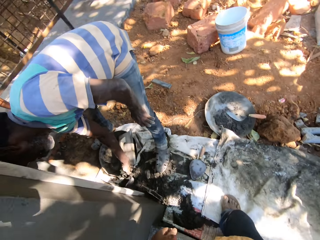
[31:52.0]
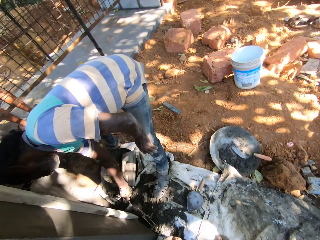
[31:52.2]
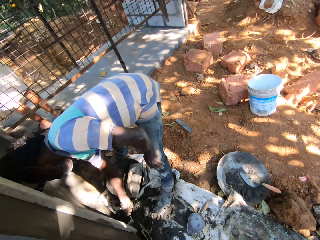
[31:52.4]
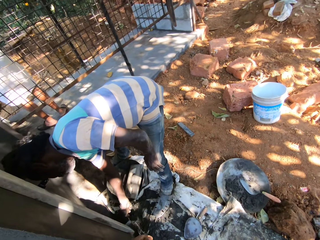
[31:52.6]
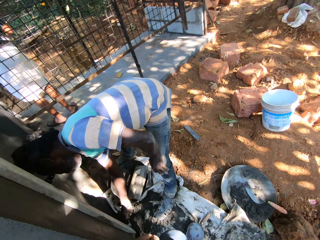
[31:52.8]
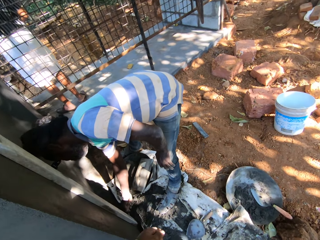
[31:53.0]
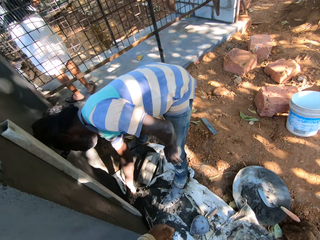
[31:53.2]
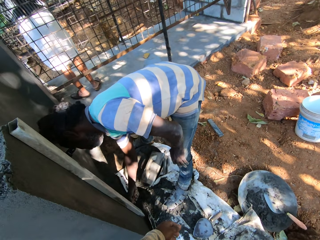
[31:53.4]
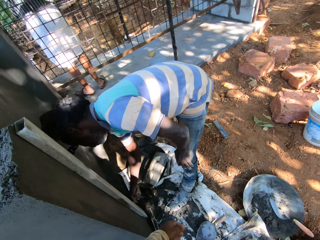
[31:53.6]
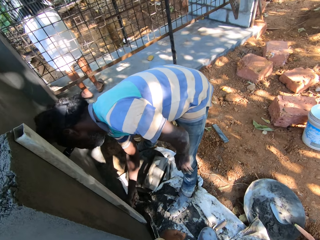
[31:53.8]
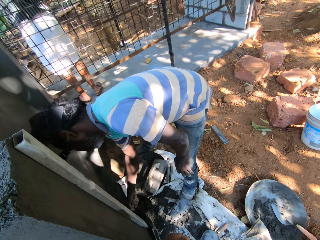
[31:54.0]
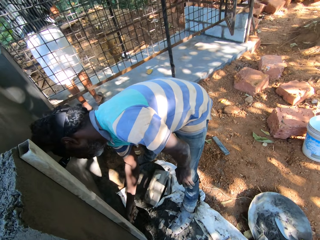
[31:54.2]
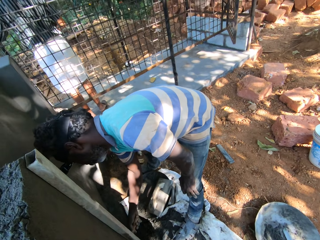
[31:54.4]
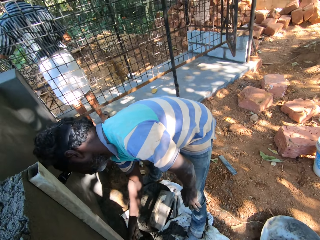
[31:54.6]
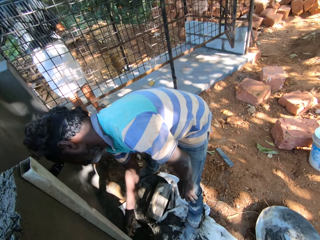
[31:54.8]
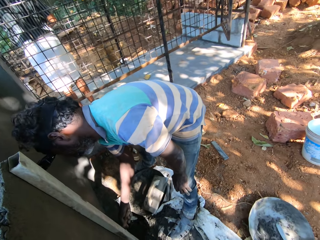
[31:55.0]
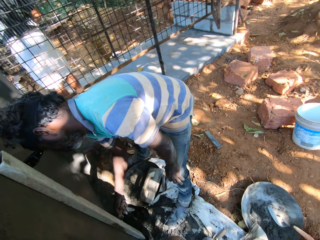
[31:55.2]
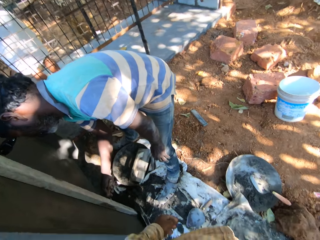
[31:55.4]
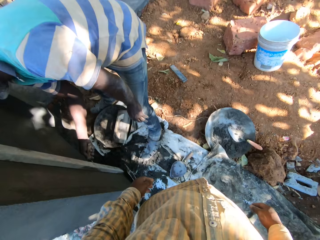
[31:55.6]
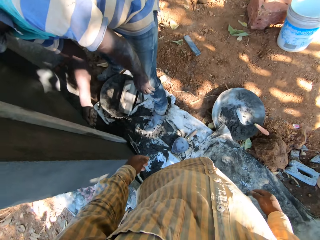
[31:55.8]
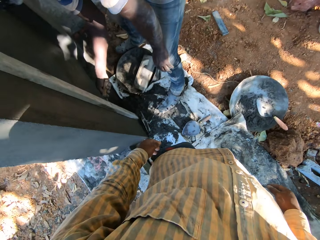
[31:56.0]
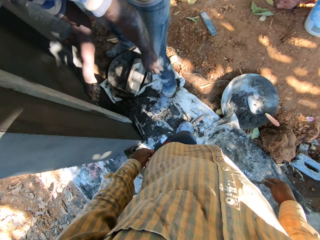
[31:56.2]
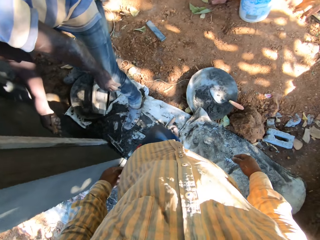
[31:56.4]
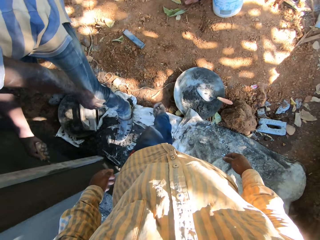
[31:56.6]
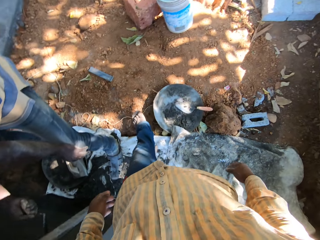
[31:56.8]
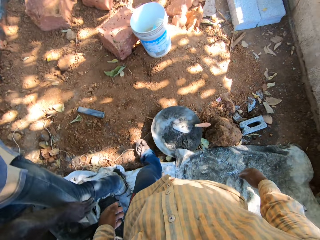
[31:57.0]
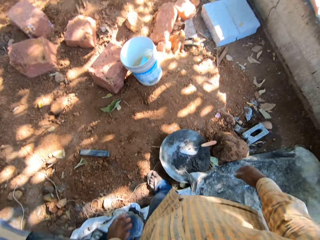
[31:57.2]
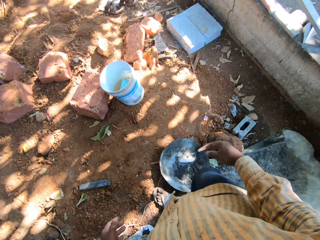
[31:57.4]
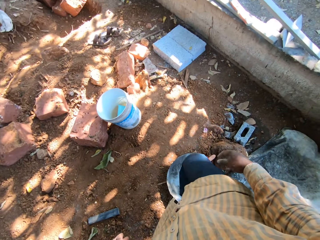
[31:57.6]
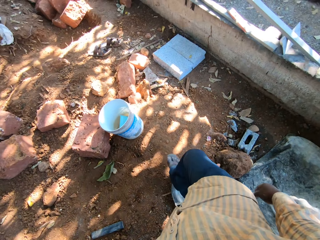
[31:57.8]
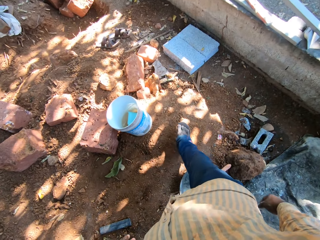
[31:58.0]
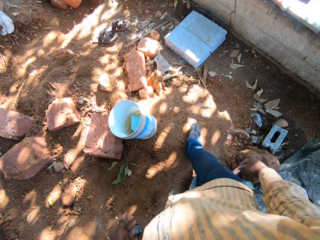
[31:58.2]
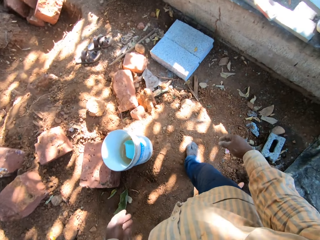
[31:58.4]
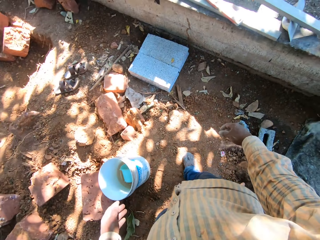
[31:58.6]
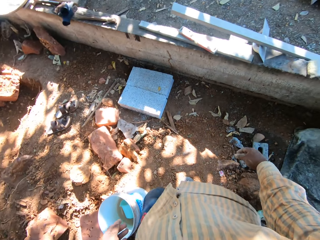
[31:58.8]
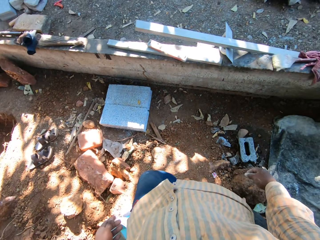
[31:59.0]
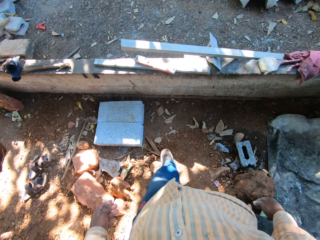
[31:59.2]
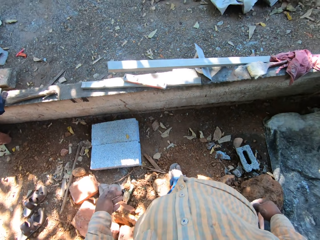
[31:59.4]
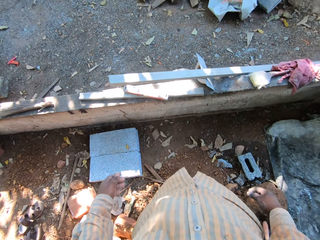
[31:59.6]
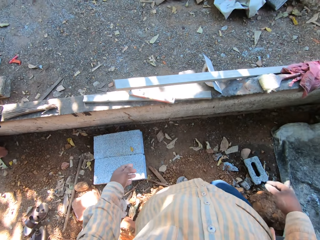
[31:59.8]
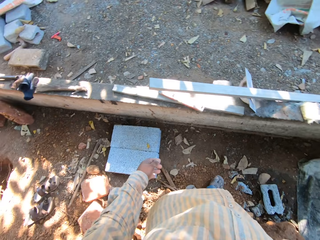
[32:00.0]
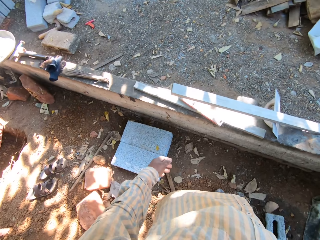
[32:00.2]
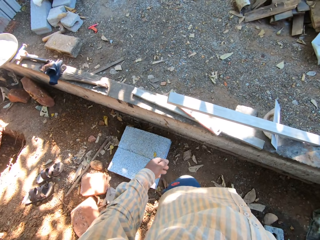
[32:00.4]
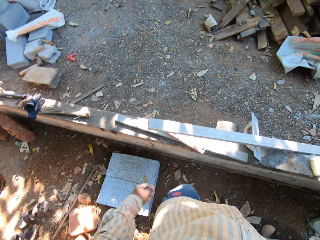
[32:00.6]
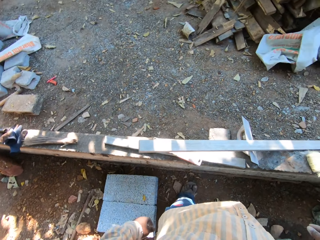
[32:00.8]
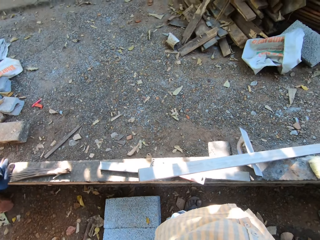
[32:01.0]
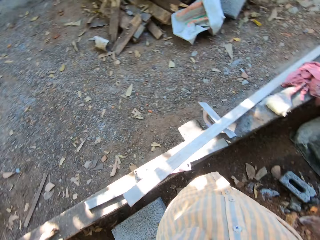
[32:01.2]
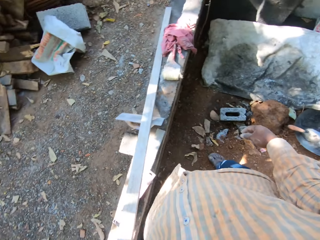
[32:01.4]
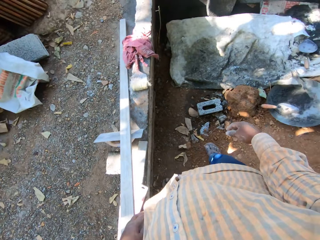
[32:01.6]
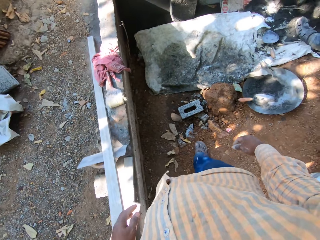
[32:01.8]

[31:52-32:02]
The camera wearer gets inside the building. The man plasters a wall with a hand trowel in his right hand. The camera wearer converses with the man.

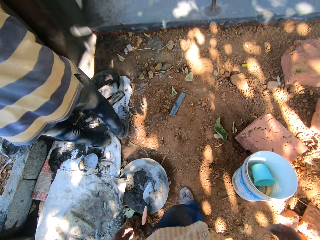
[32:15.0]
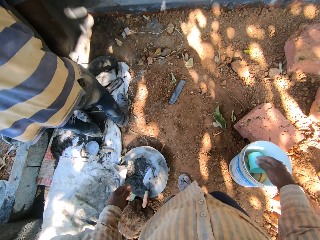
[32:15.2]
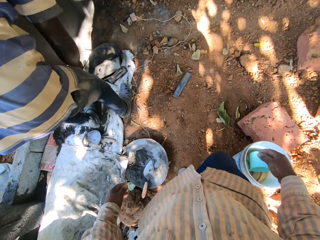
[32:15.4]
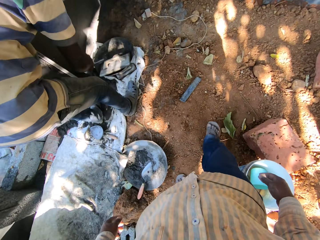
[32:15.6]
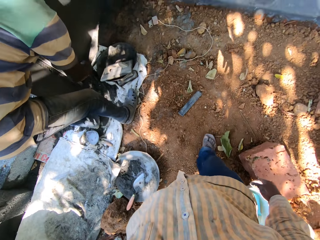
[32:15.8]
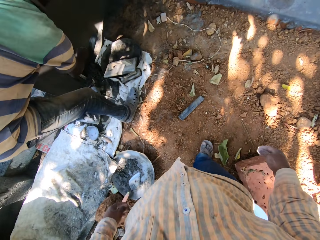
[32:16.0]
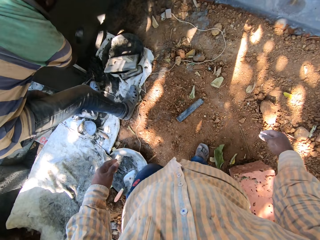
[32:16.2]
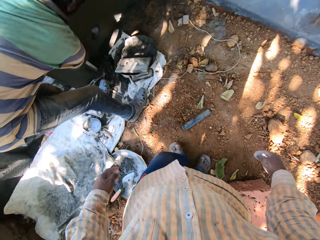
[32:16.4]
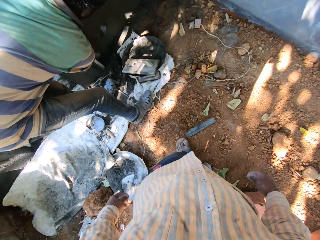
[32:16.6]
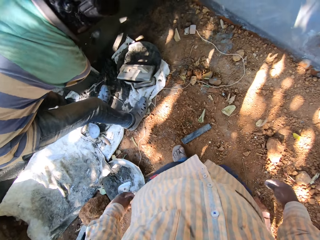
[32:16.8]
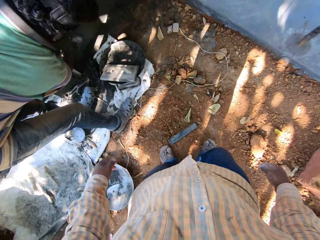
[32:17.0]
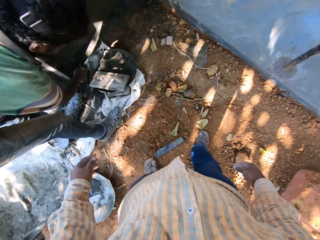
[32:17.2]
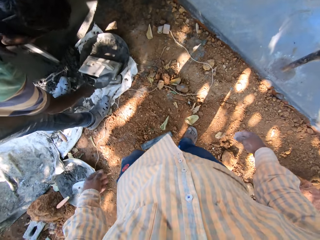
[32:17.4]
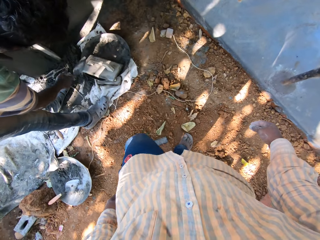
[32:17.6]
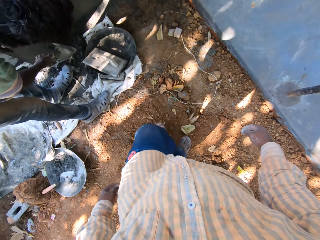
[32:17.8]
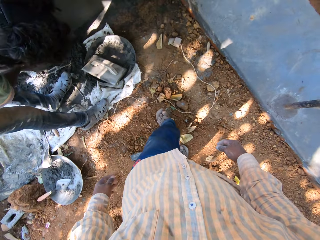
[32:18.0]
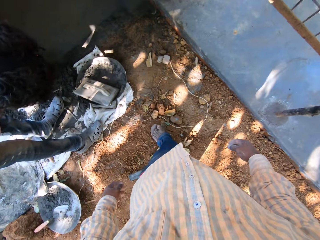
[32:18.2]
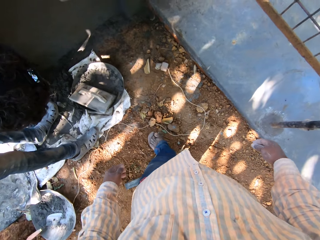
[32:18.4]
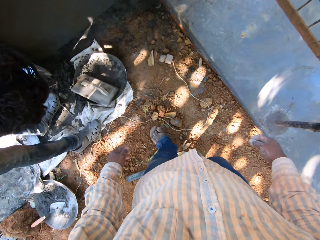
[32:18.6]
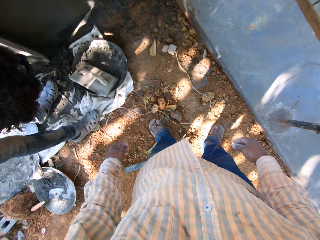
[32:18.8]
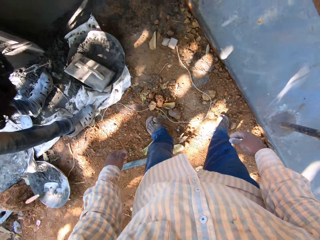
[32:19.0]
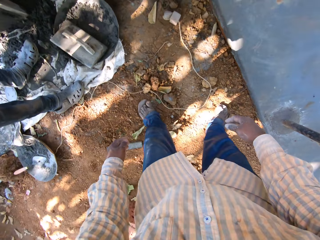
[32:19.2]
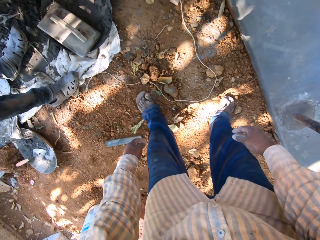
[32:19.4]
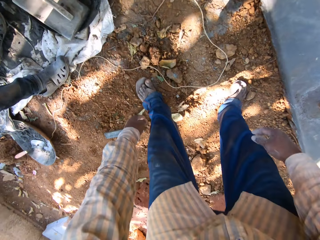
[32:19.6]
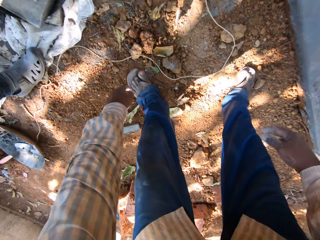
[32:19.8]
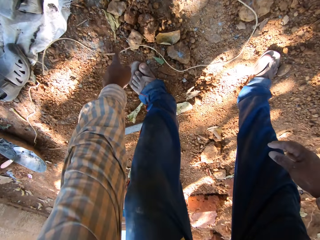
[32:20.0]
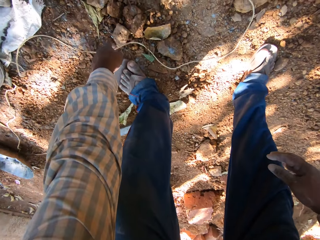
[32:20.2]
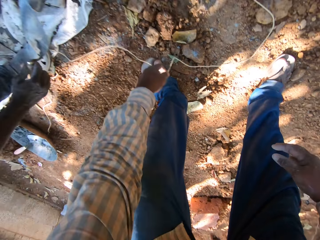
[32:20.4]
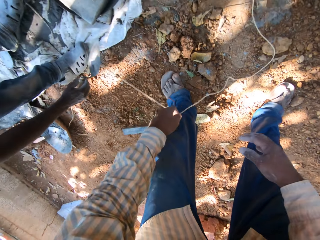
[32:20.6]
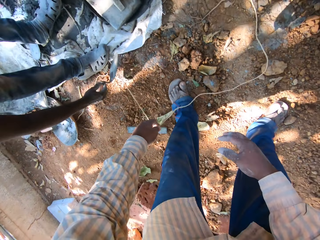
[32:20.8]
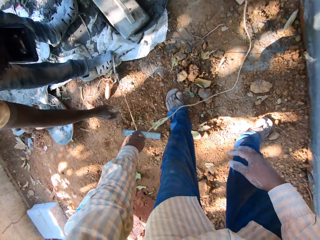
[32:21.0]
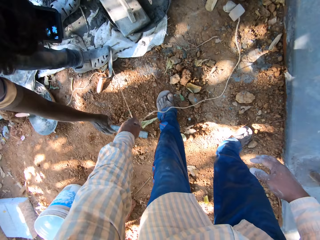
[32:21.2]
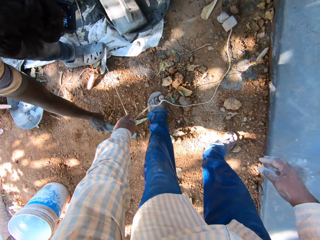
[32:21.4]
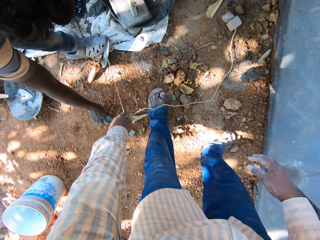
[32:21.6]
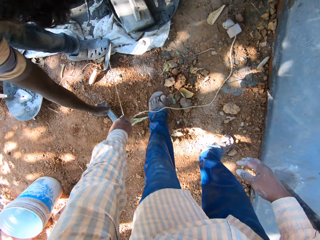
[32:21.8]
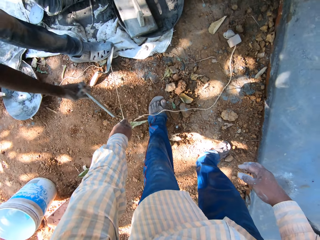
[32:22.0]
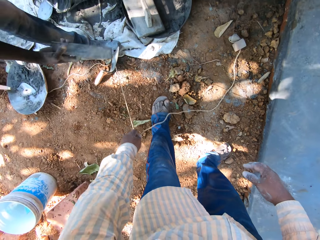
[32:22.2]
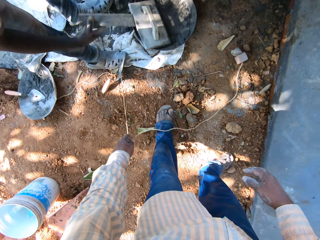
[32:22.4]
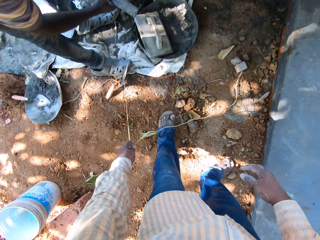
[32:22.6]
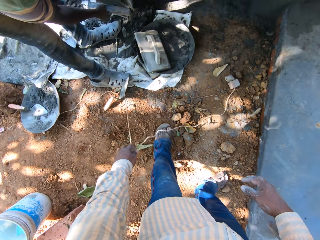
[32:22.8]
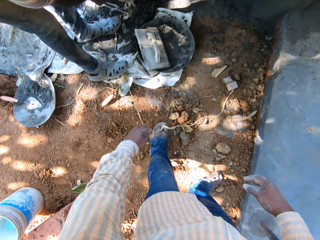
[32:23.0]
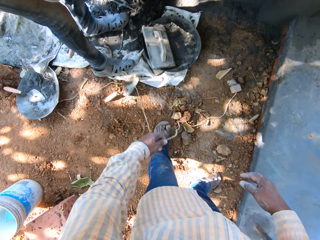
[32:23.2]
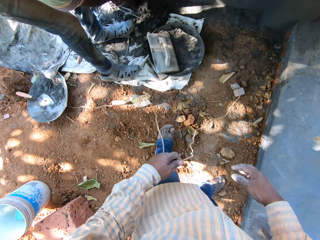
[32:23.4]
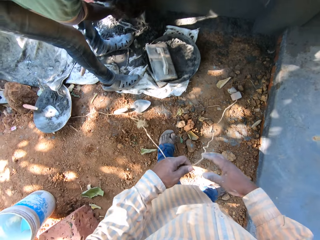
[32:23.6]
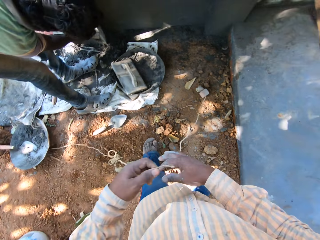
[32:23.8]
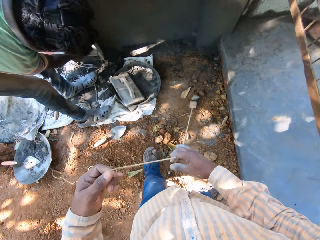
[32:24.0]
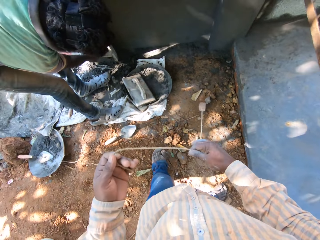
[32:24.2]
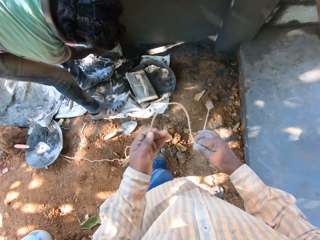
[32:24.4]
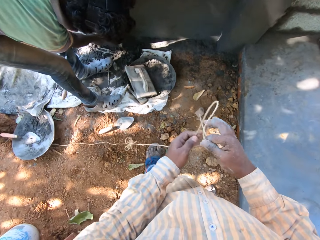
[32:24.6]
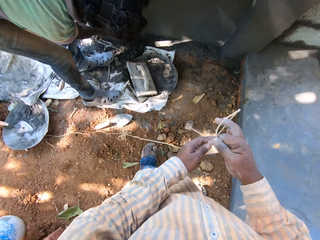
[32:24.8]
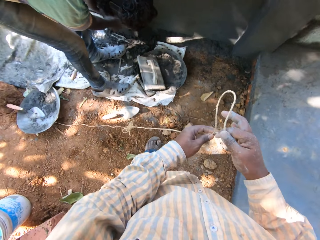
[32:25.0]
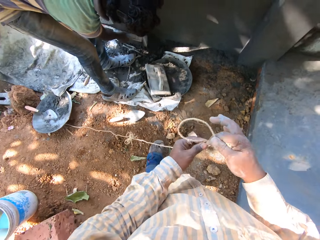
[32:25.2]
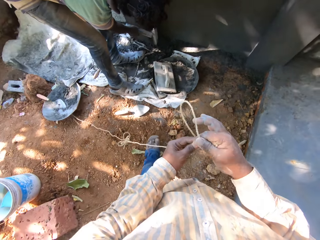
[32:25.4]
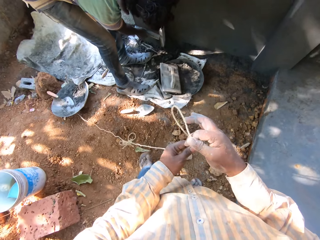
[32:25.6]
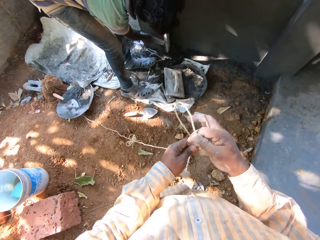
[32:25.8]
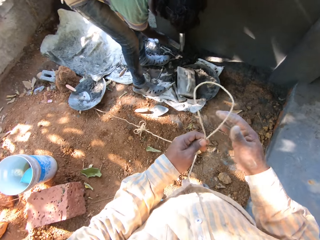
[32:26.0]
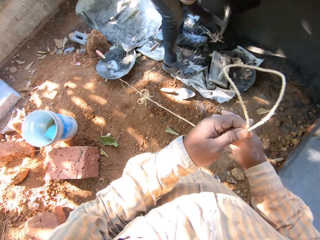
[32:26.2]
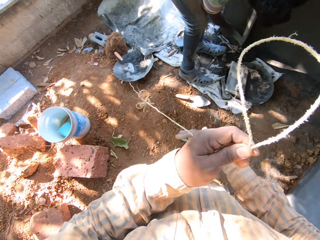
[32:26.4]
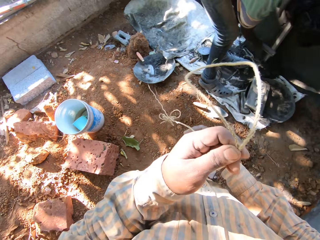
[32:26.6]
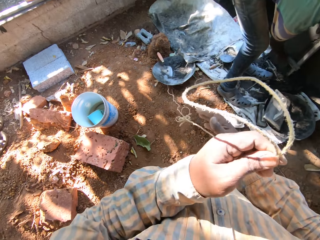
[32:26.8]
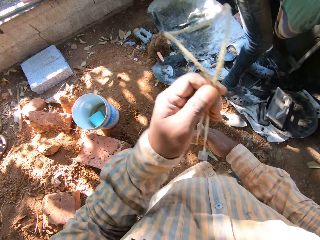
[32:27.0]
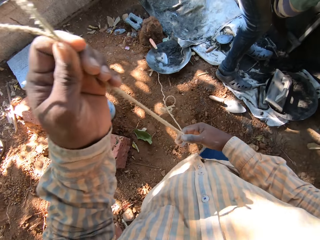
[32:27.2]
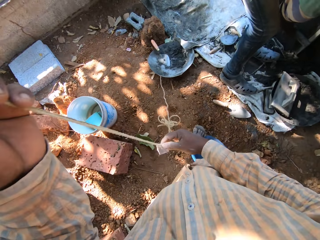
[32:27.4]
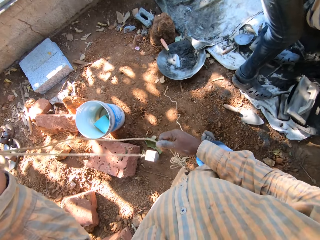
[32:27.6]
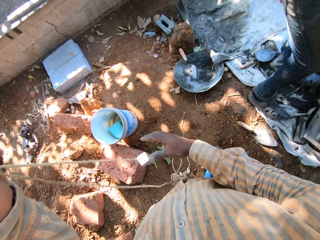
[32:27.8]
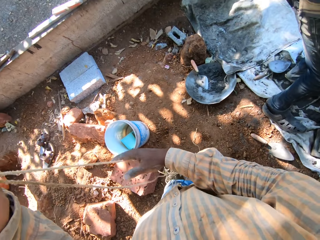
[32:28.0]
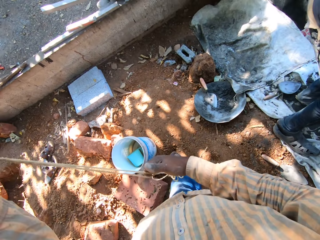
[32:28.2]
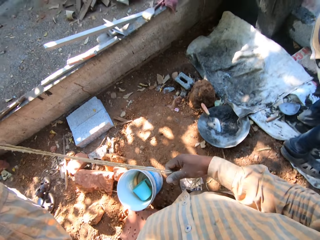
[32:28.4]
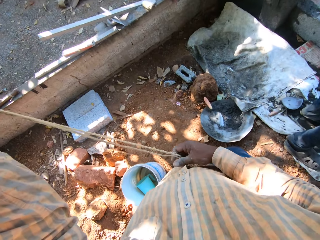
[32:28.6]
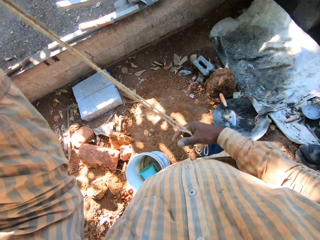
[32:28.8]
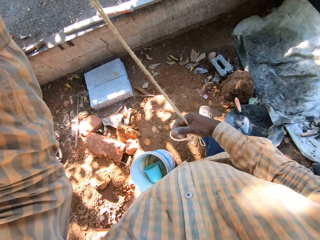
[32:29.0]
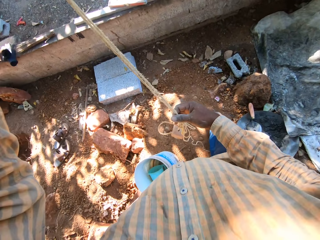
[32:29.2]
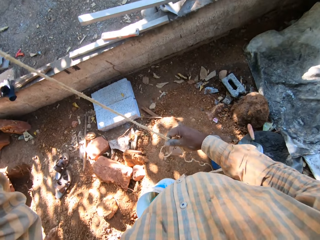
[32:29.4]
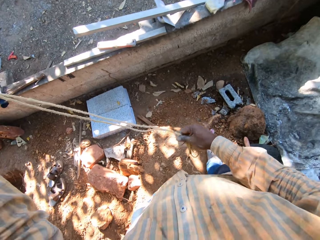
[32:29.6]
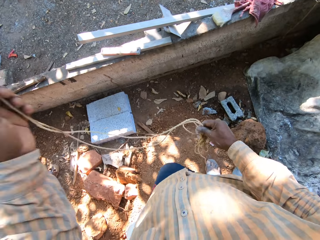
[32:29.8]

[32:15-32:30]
The man hits a rod with the hand trowel in his right hand. The camera wearer picks up a rope from the ground with his left hand. The man drops the hand trowel on the ground with his right hand. The man picks up a stick with his right hand. The camera wearer pulls the rope with both hands. The man hits the rod with the stick in his right hand.
